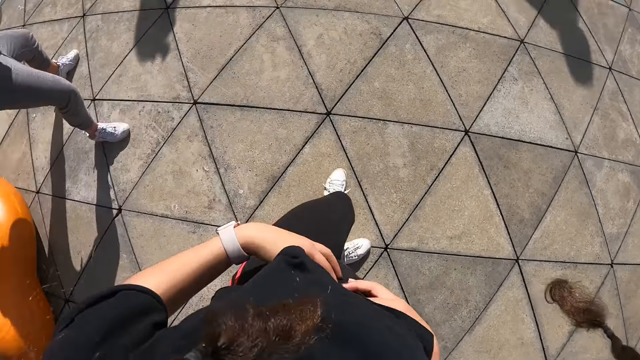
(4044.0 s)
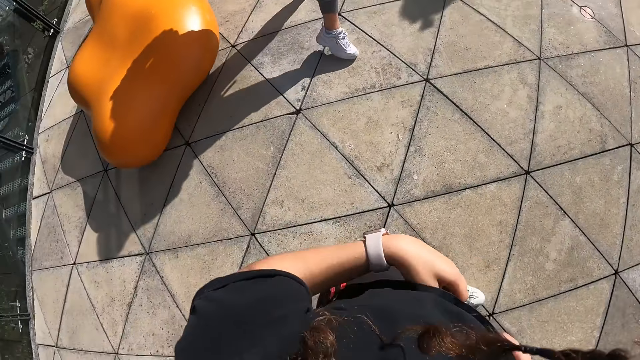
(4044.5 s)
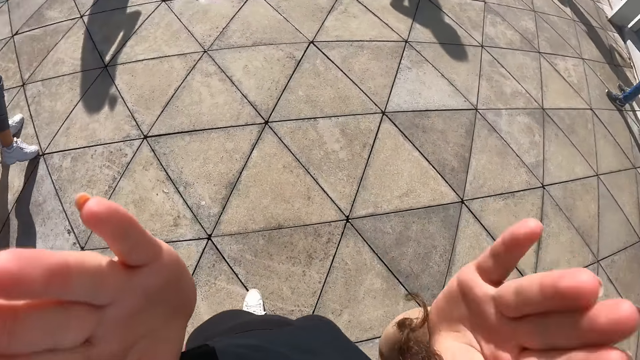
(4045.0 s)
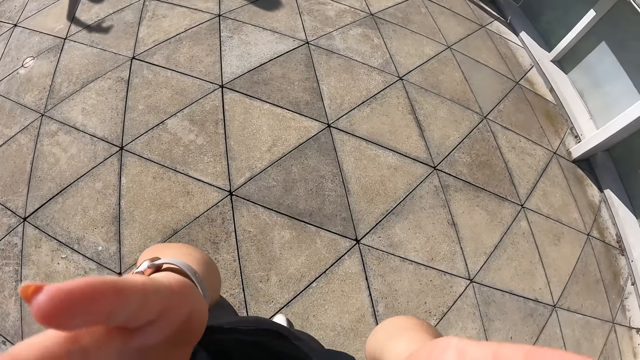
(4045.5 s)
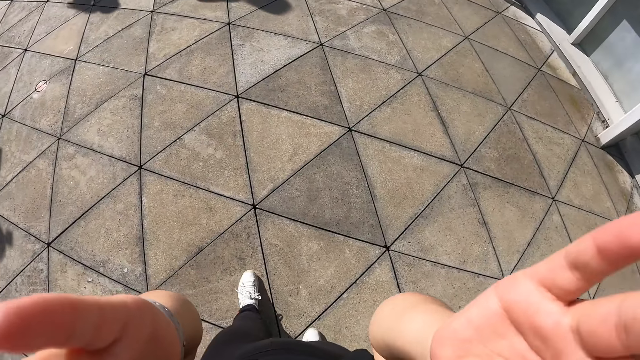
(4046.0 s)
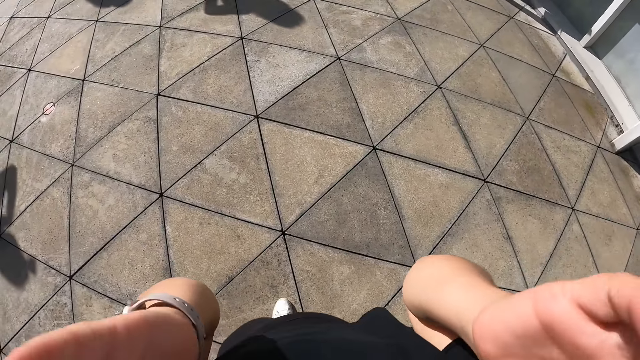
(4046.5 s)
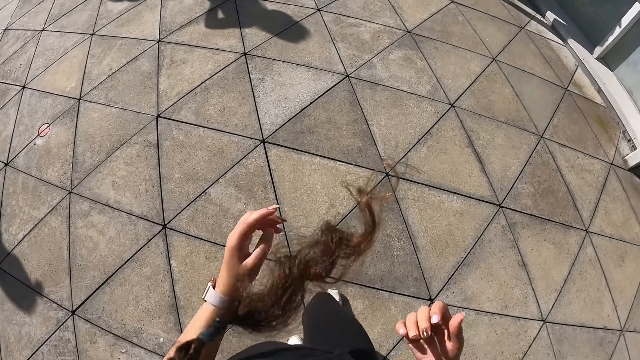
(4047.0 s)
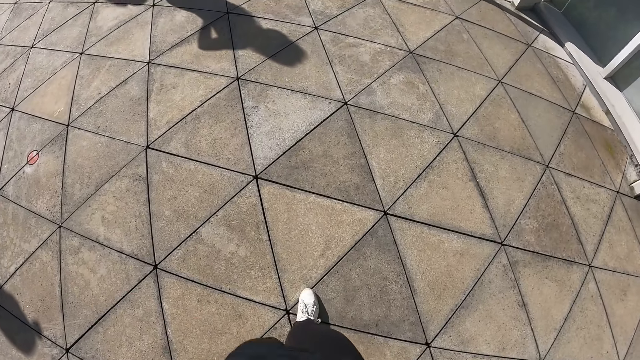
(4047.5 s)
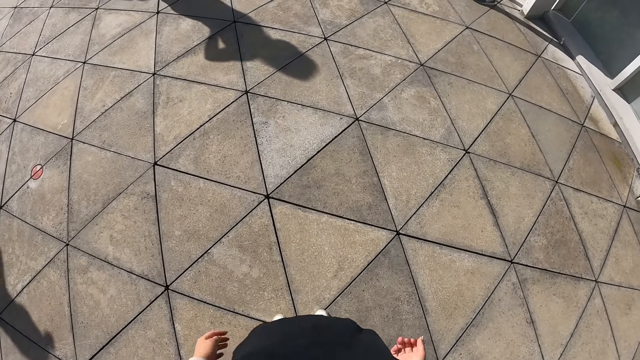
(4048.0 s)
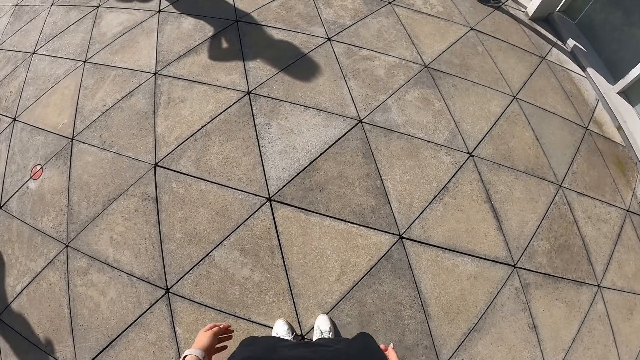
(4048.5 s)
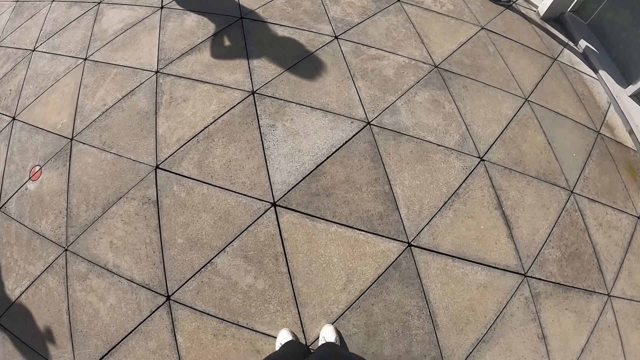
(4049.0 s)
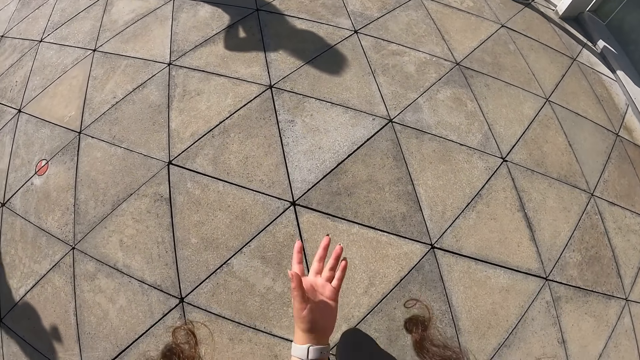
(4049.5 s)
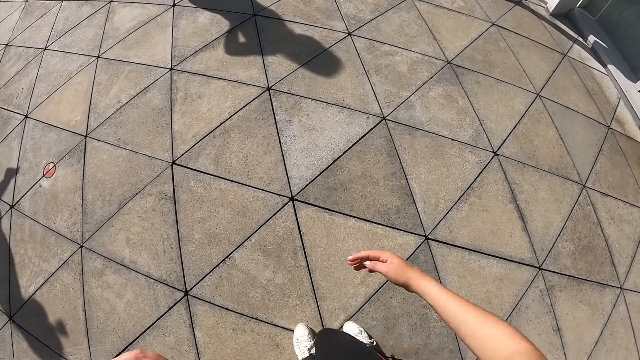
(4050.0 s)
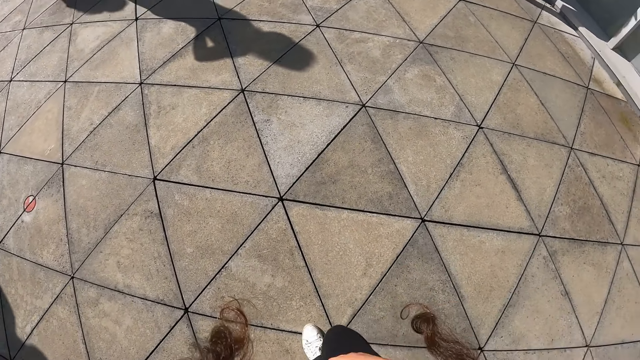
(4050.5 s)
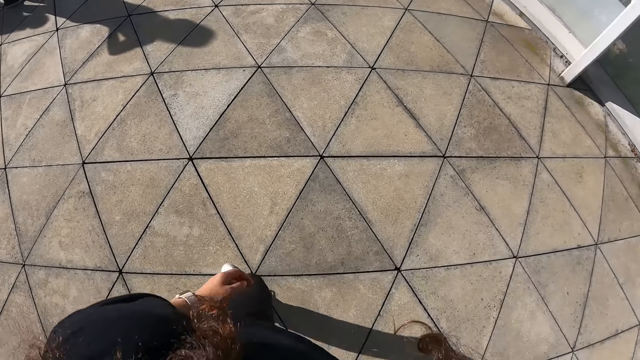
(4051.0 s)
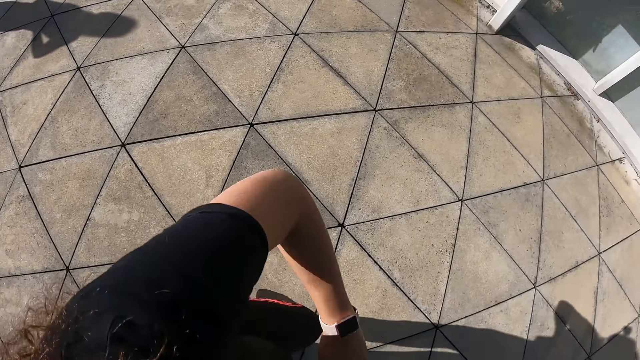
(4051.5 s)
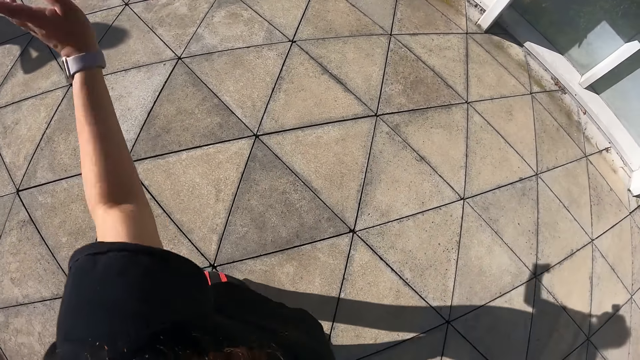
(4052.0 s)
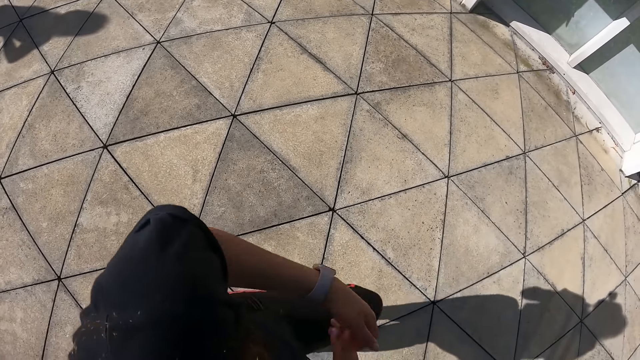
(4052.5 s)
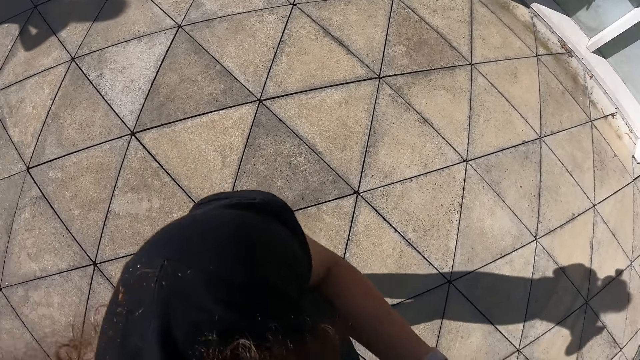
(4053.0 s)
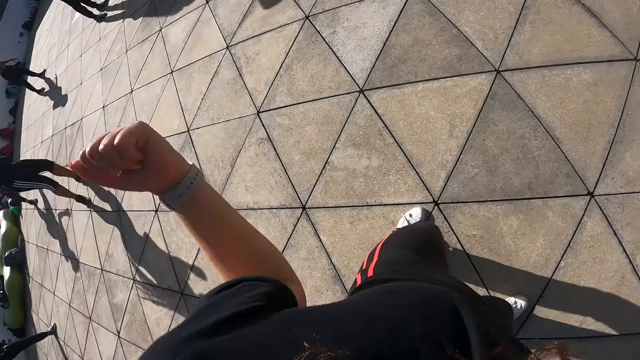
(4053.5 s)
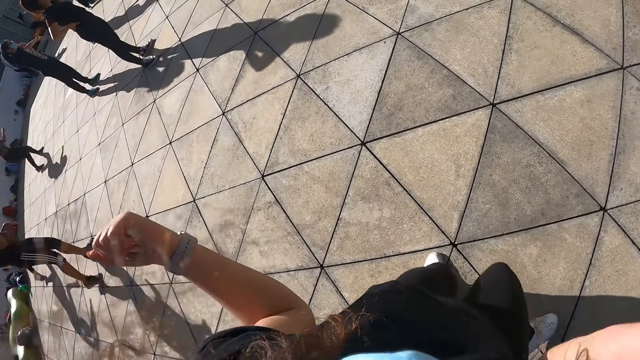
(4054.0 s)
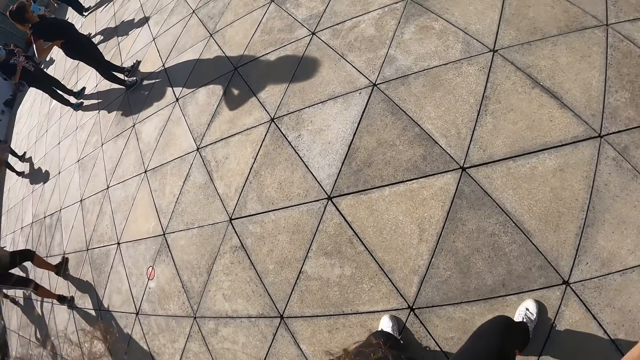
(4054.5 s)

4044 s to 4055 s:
The camera wearer touches her face with both hands. She exercises with a group of people.

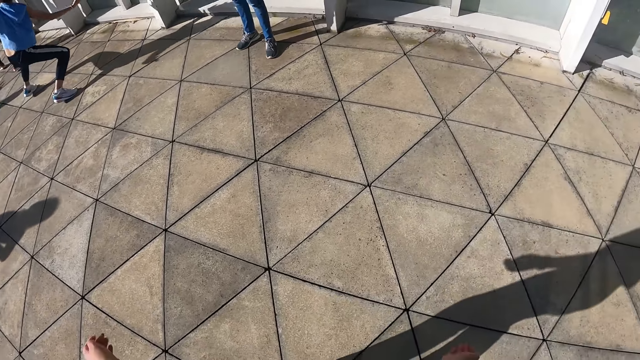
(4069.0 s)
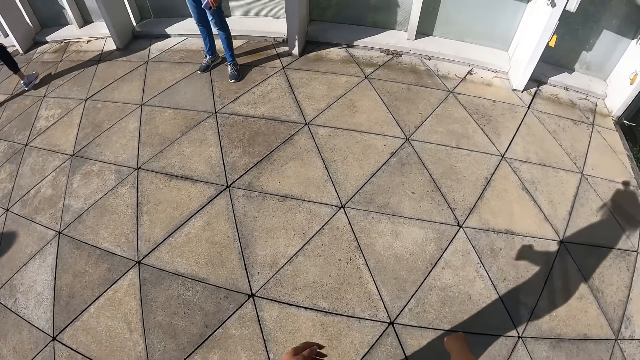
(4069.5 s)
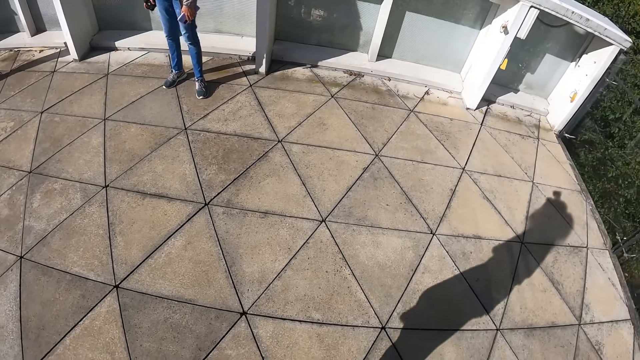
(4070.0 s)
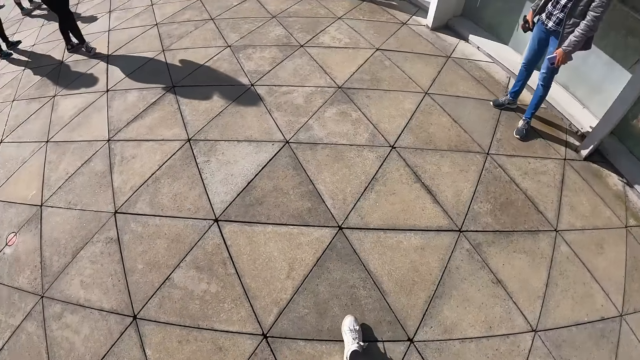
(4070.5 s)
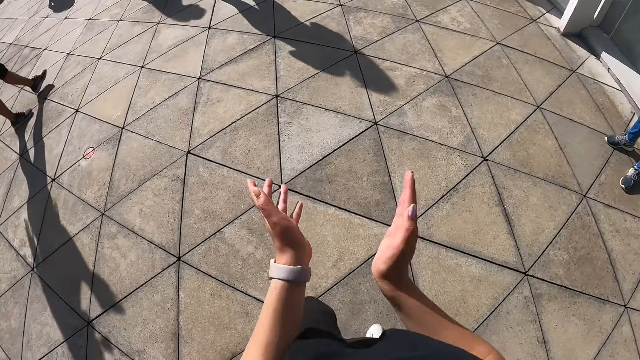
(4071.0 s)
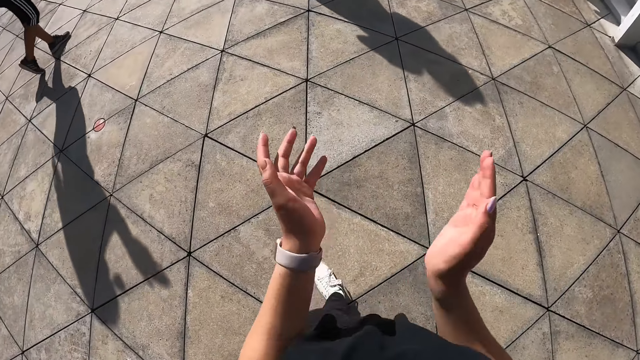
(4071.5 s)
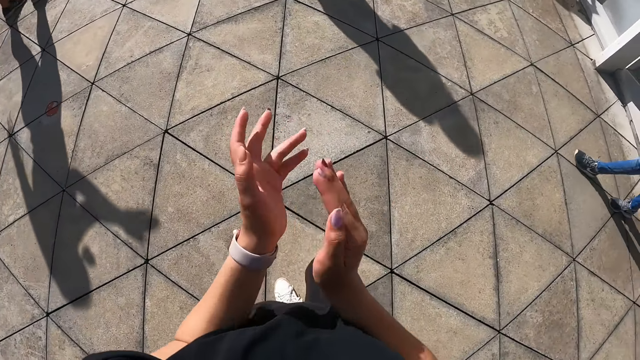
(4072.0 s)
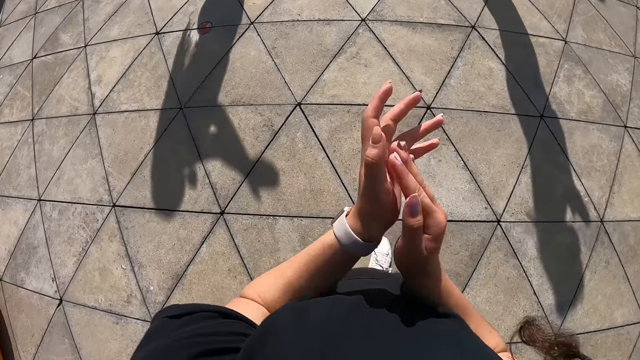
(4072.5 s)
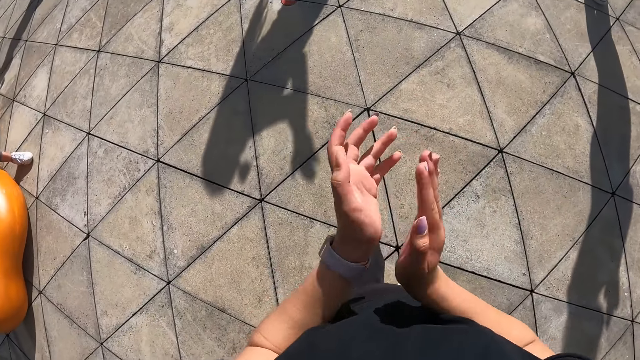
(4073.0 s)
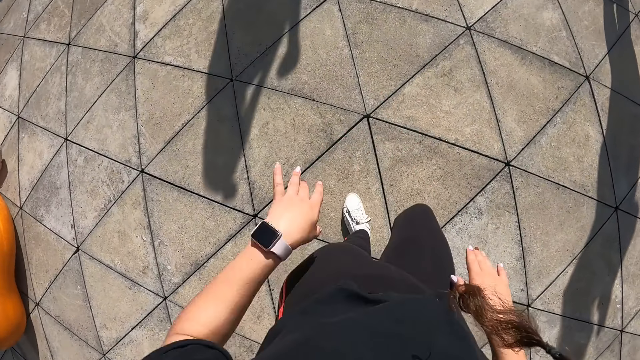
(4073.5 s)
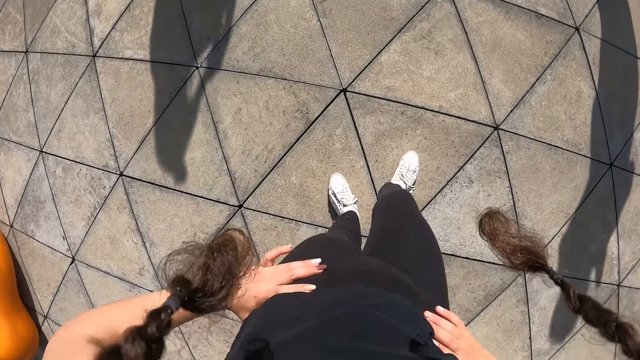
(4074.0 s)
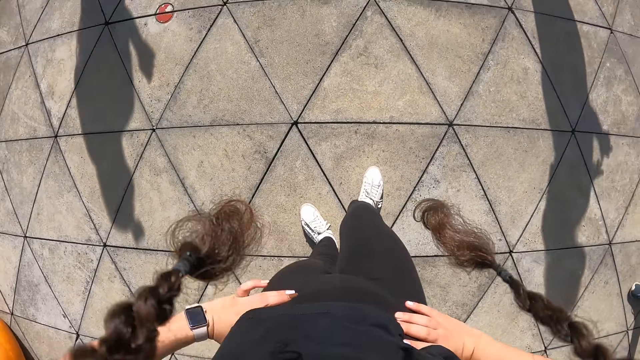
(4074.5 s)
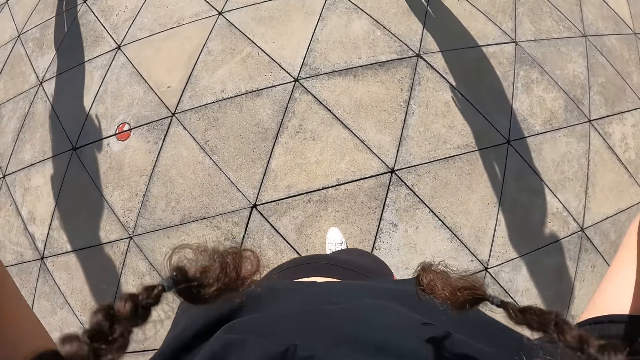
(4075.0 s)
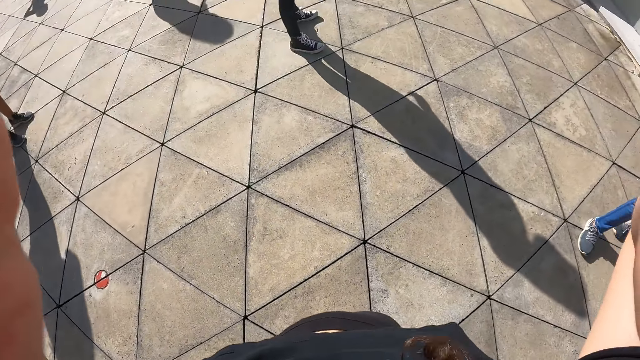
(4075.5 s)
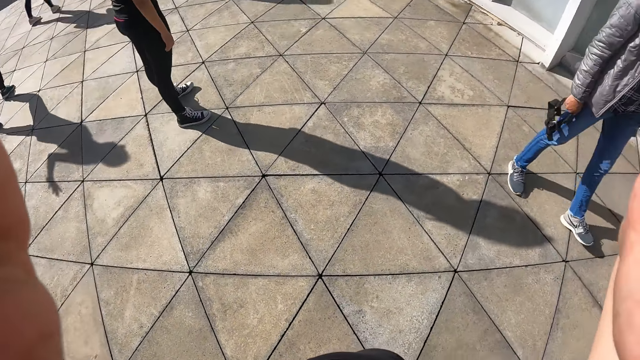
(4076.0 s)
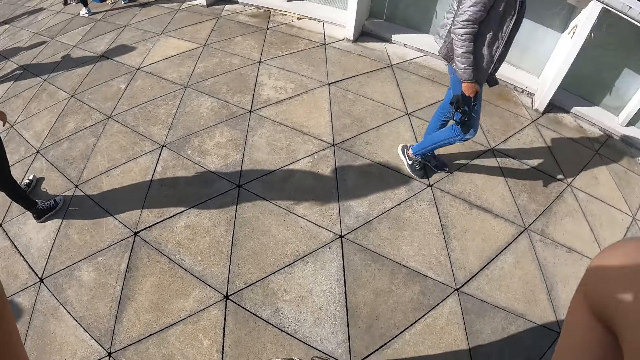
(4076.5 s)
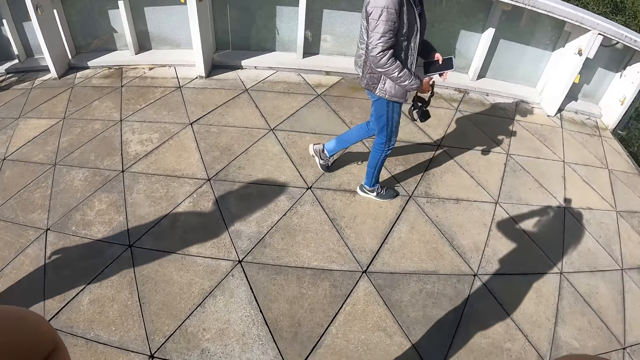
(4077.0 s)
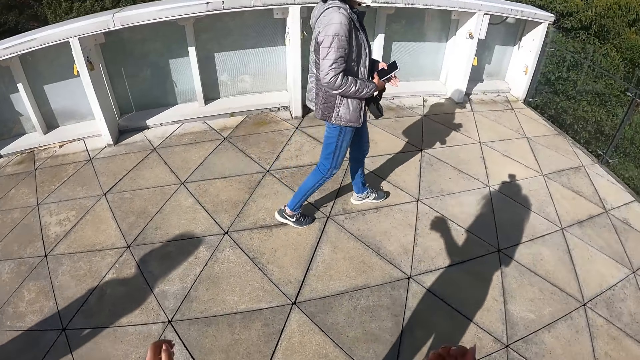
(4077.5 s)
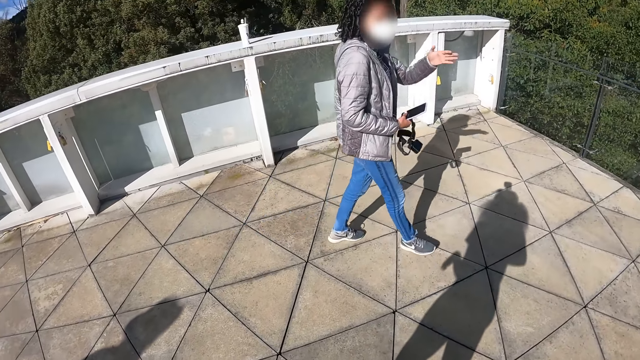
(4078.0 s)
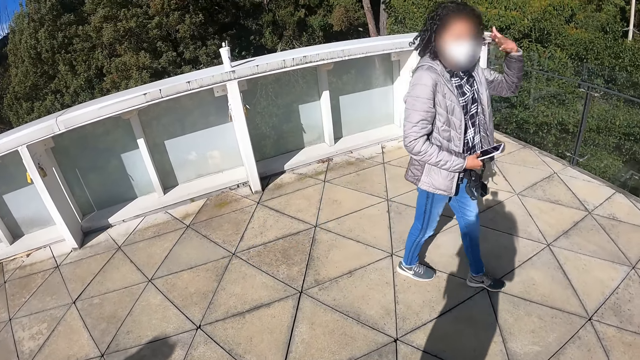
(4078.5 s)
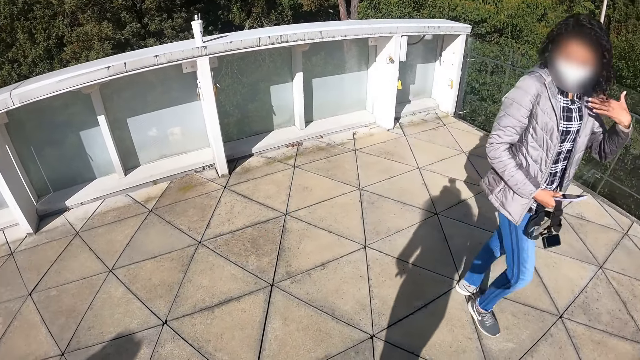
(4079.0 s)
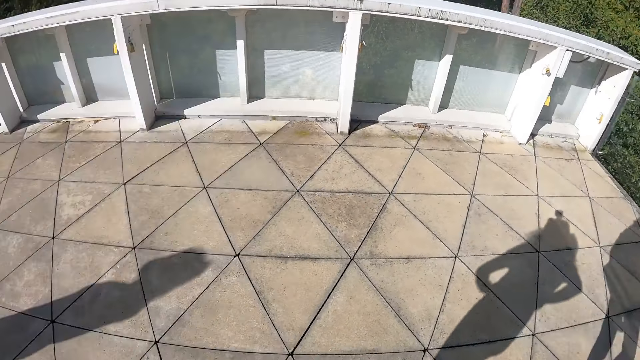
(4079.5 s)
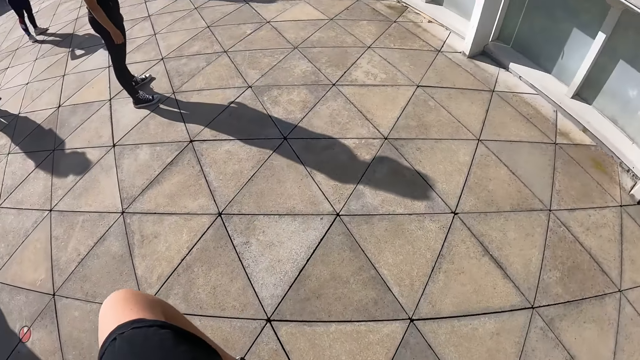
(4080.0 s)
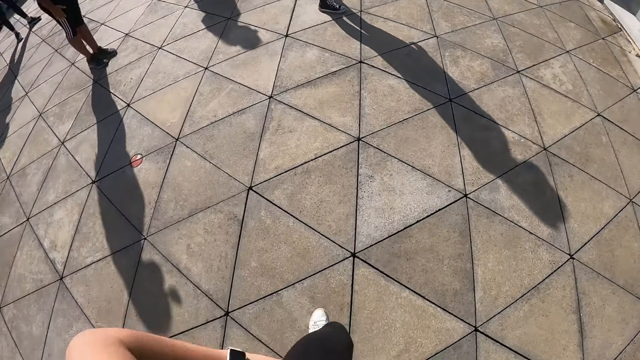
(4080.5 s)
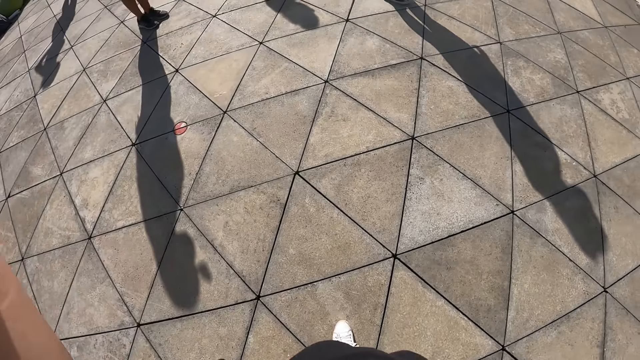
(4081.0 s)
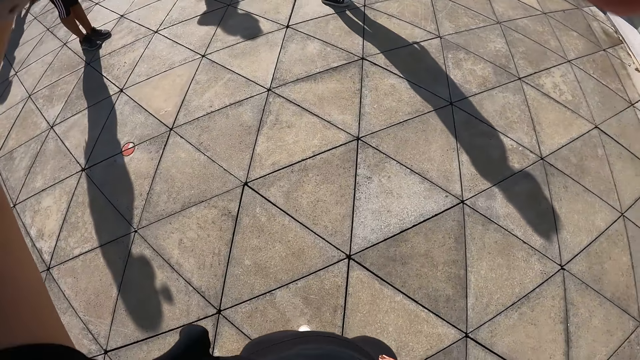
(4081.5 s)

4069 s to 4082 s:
The camera wearer claps with both hands. She touches the waist. She adjusts a camera on her head with both hands. She lifts up the hands.
